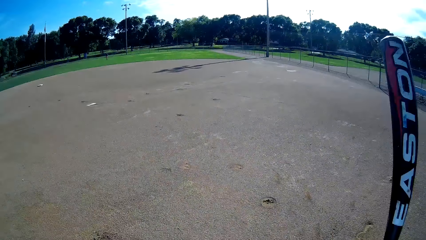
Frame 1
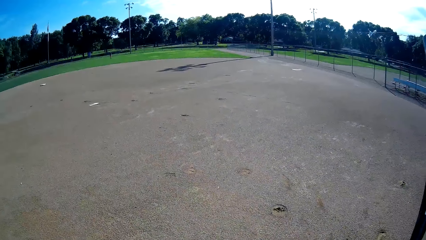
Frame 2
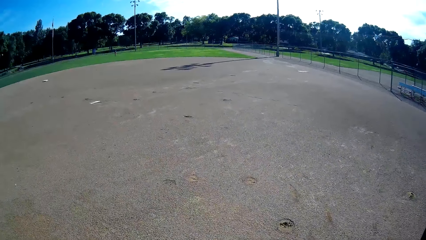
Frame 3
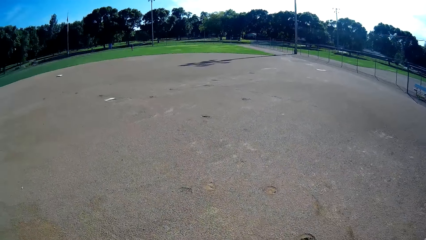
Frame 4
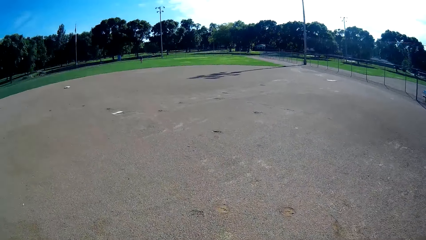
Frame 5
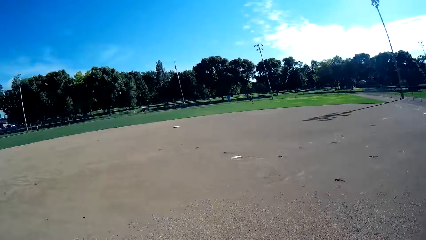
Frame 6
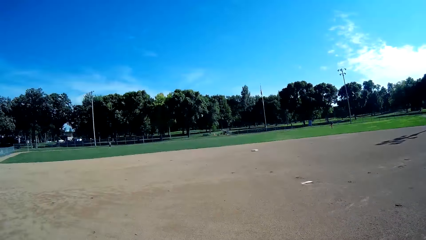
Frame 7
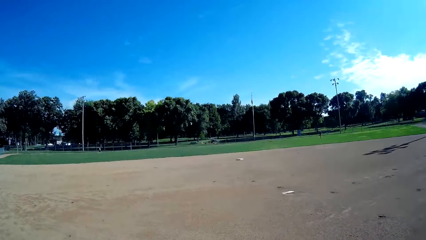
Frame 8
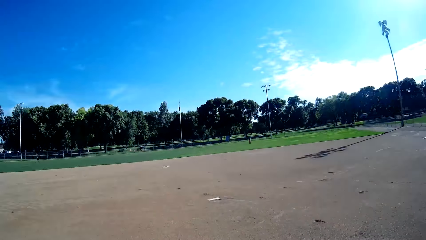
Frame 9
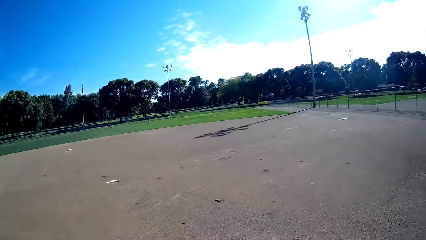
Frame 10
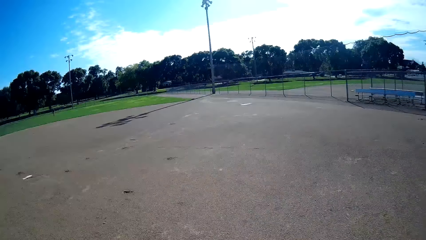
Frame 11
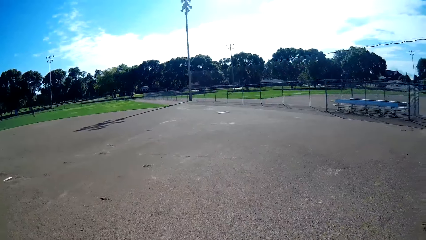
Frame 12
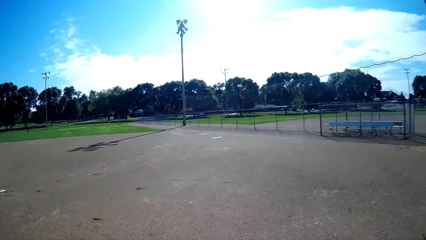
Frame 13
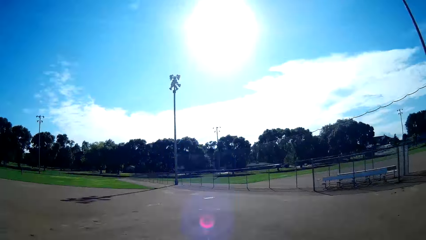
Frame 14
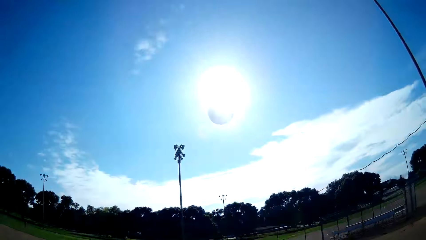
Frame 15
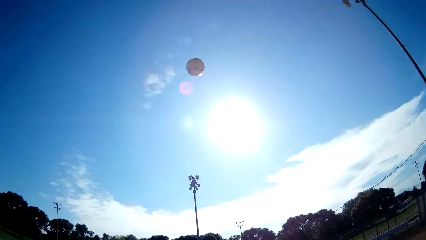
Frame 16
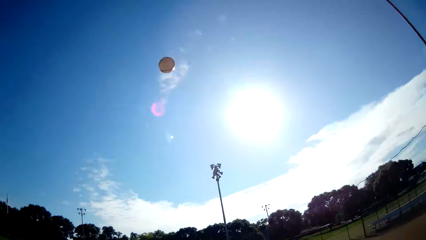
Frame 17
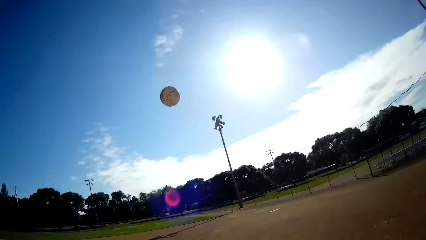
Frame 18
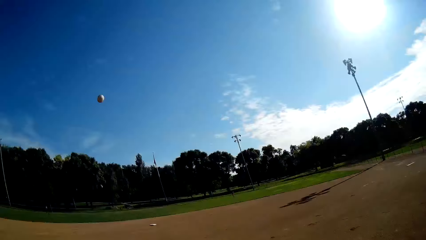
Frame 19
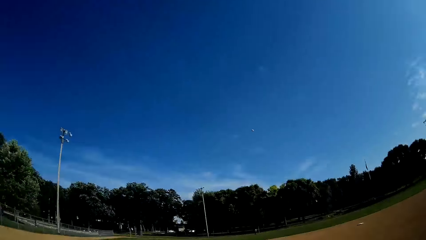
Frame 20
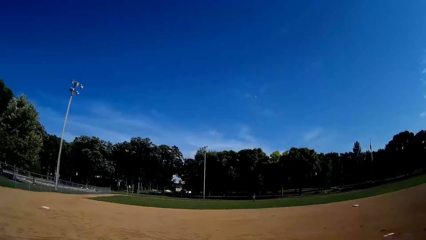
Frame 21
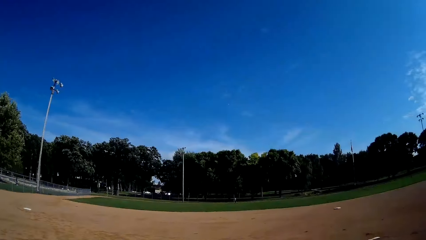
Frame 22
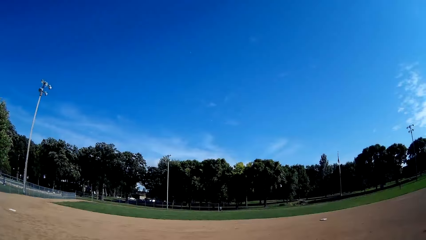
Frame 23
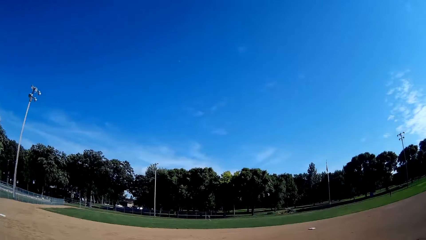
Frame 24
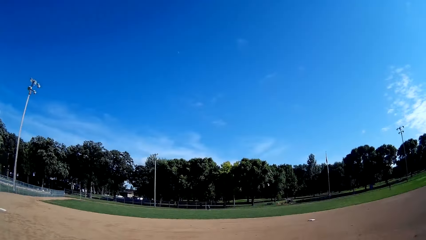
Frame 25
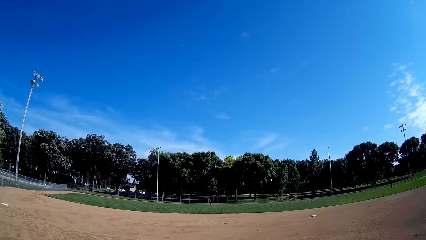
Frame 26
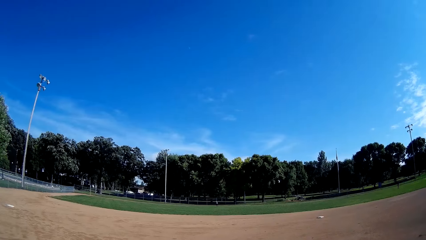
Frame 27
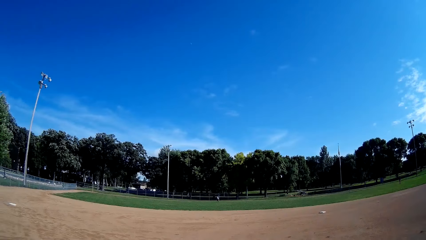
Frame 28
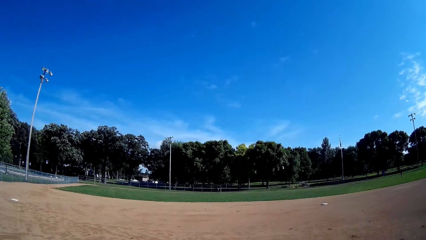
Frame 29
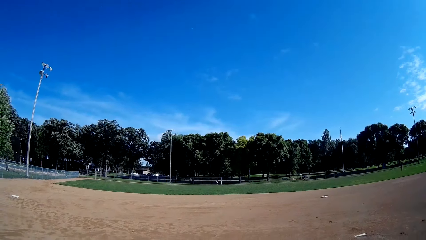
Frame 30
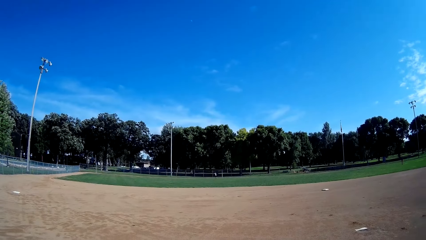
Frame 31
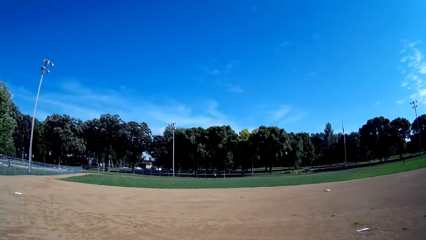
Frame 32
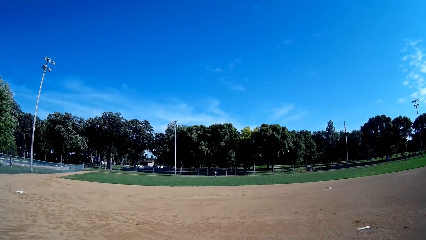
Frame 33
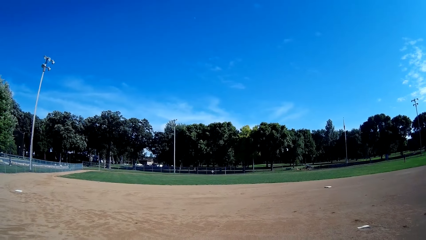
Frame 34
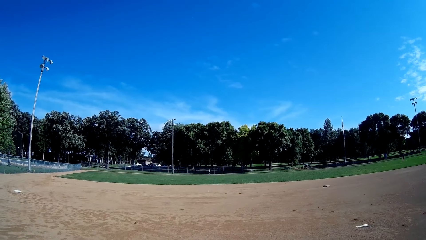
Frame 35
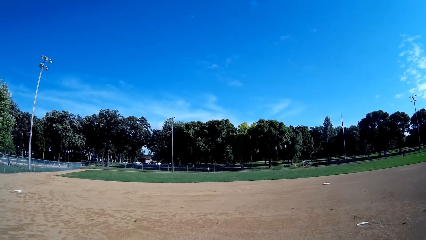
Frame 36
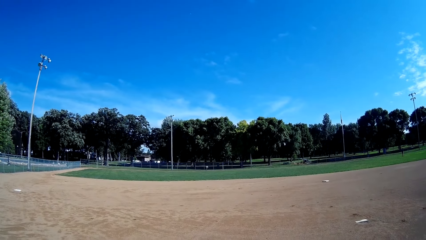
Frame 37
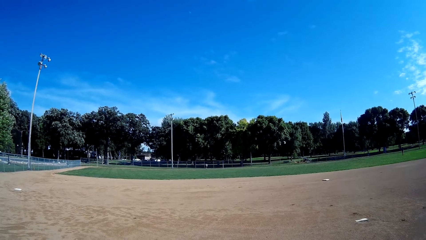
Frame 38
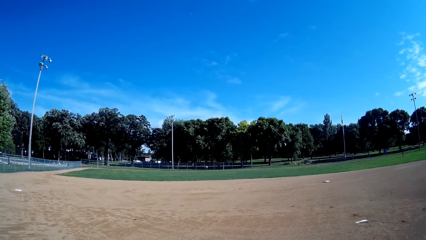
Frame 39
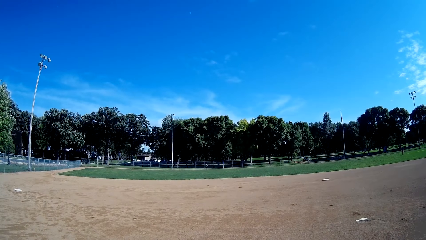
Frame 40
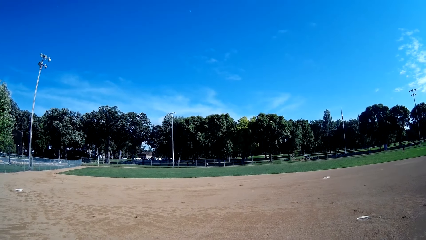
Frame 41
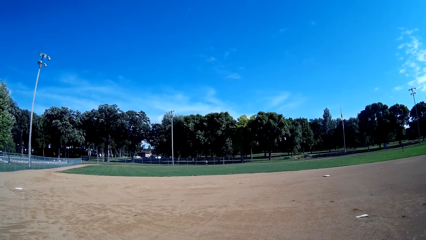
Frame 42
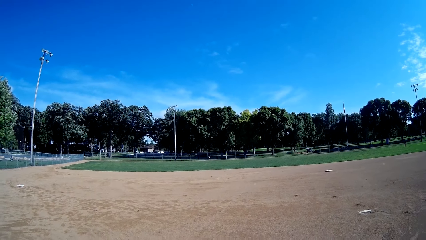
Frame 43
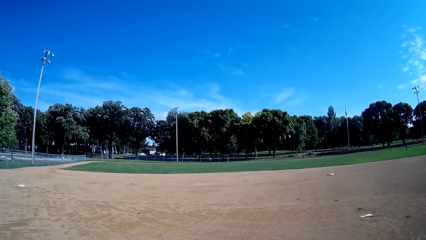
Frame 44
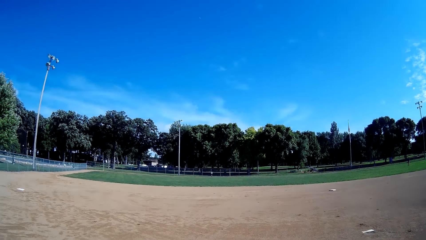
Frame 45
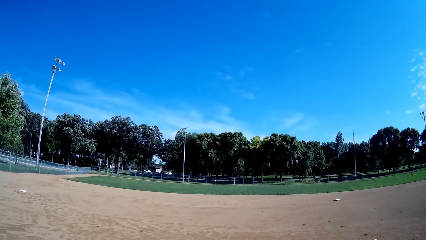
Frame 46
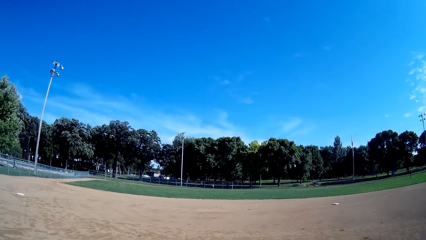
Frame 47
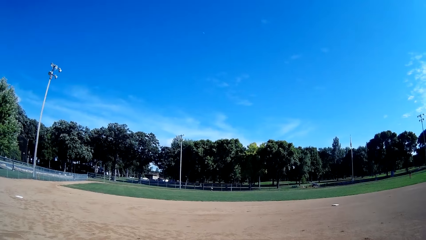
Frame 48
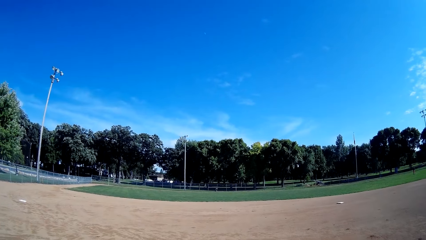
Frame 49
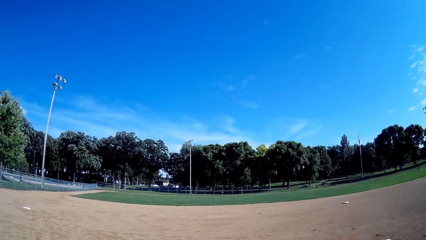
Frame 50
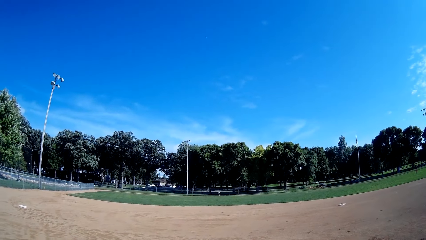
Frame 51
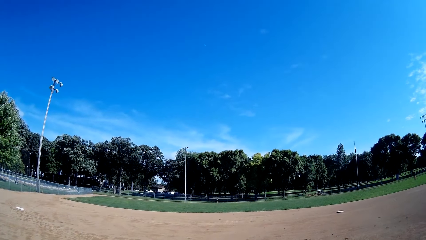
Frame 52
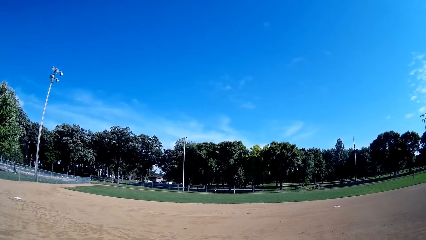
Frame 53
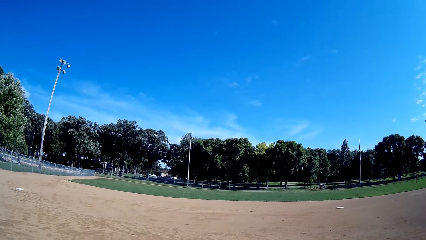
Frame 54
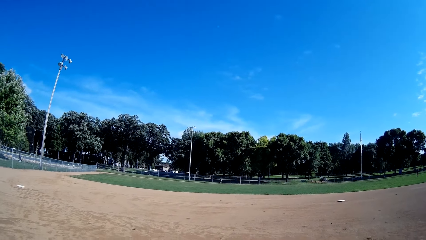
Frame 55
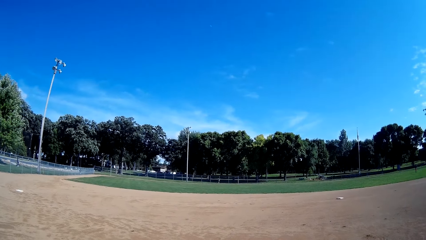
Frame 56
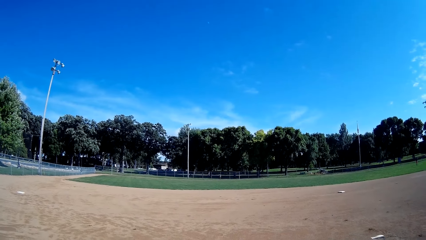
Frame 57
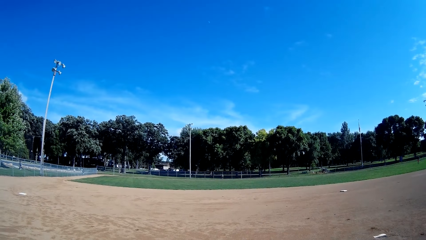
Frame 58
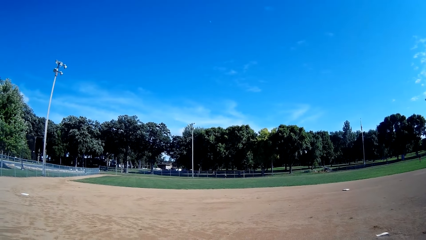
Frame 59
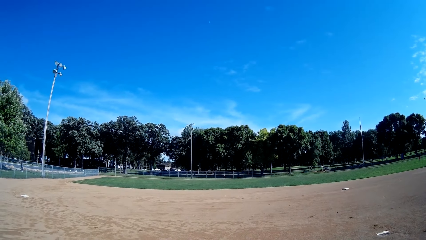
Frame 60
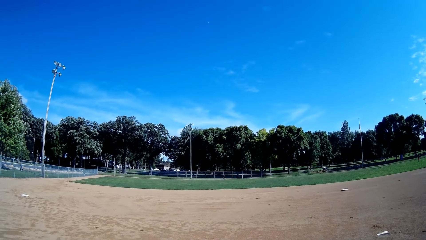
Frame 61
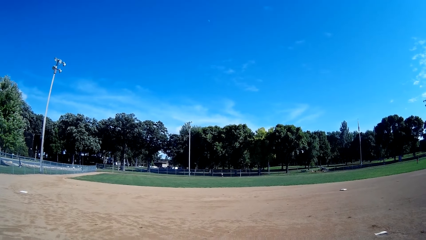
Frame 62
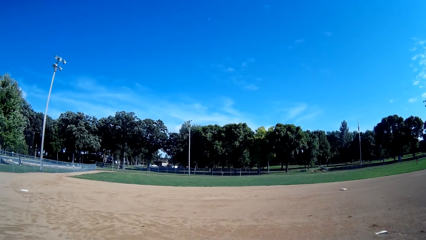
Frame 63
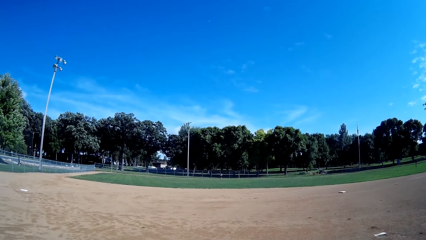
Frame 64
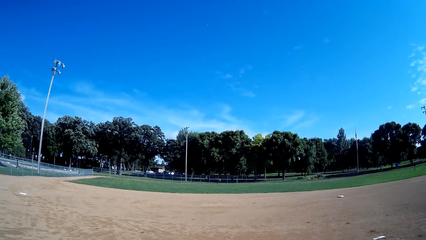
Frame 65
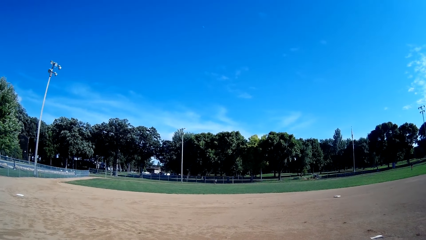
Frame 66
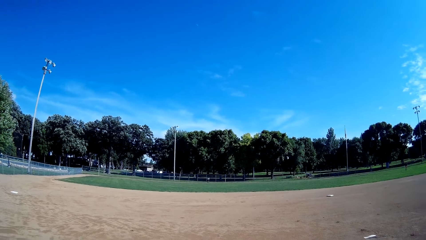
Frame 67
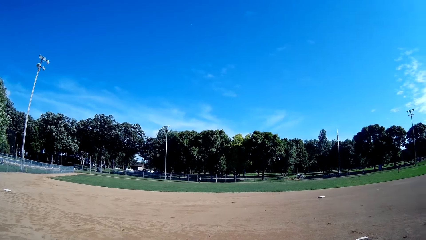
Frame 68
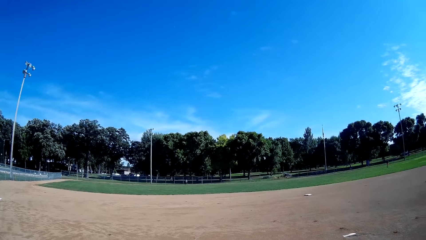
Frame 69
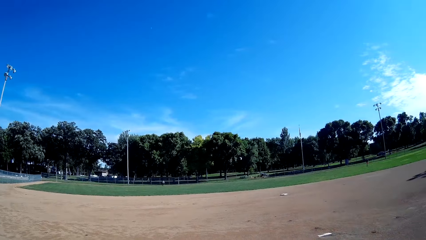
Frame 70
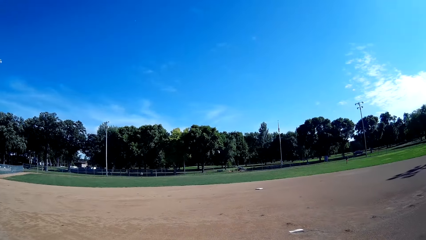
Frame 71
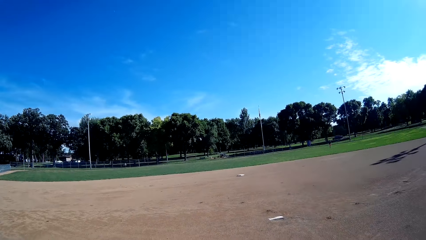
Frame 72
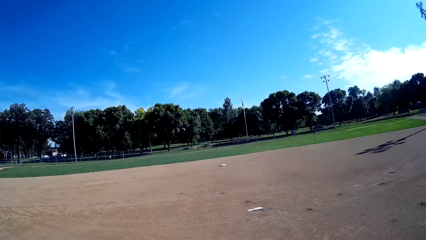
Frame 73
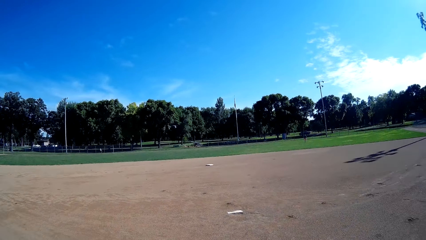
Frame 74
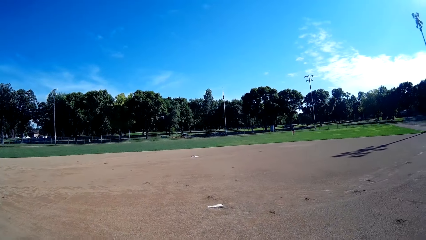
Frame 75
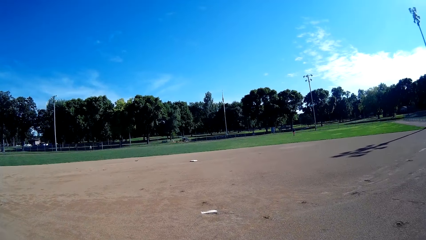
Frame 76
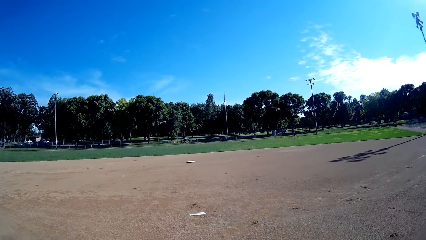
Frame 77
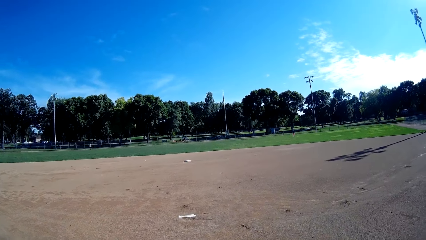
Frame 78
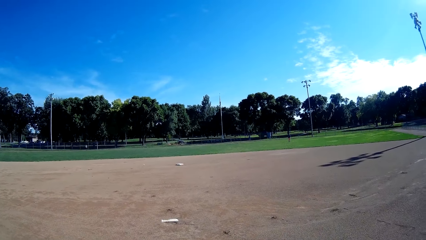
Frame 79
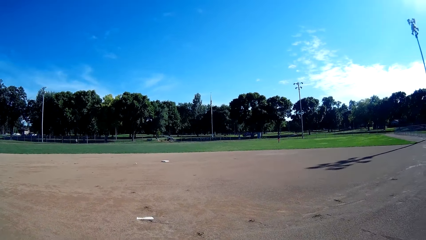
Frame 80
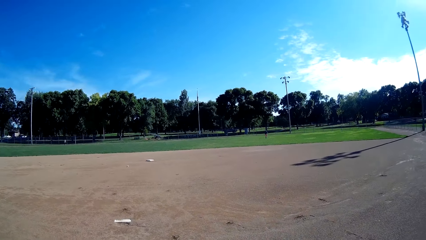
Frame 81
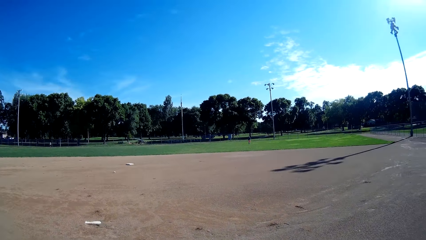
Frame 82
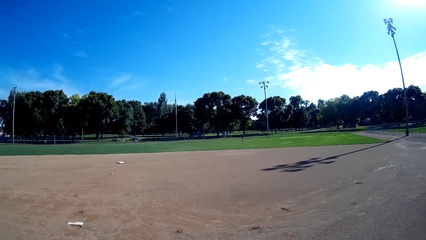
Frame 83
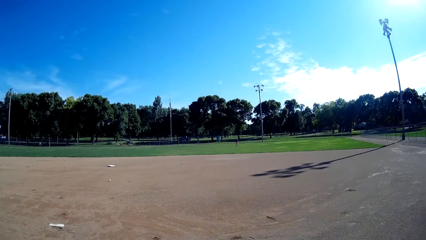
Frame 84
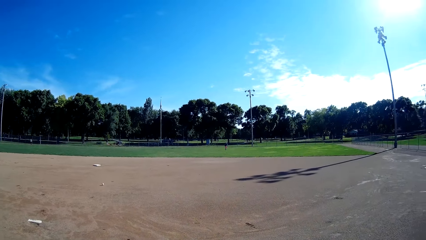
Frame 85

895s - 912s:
The camera wearer throws the ball up. They hit the ball using a cricket bat towards the man. The man throws the ball.
